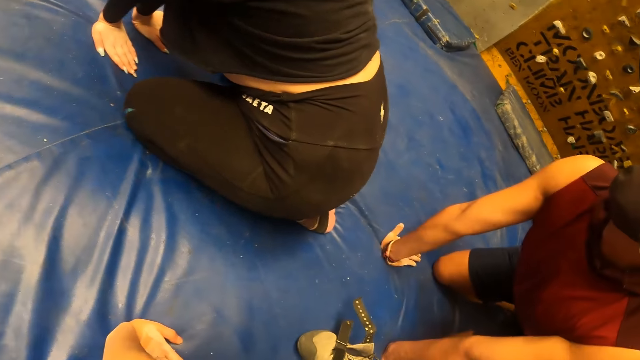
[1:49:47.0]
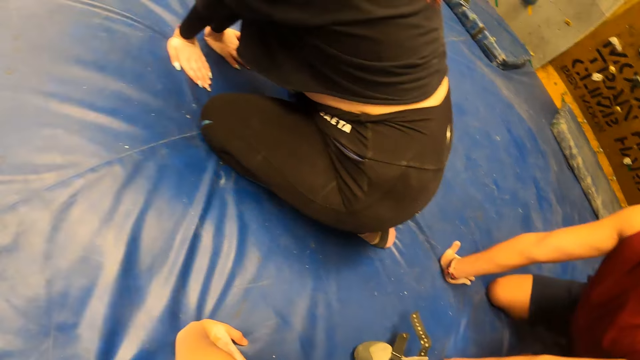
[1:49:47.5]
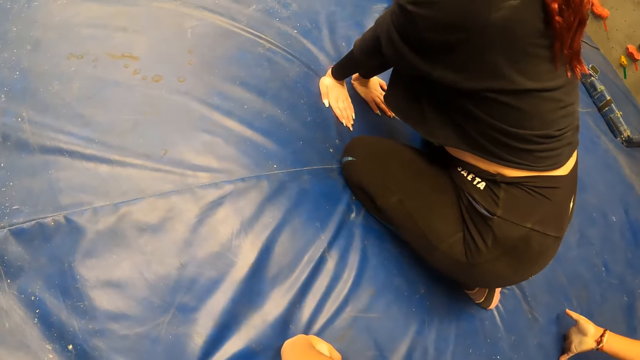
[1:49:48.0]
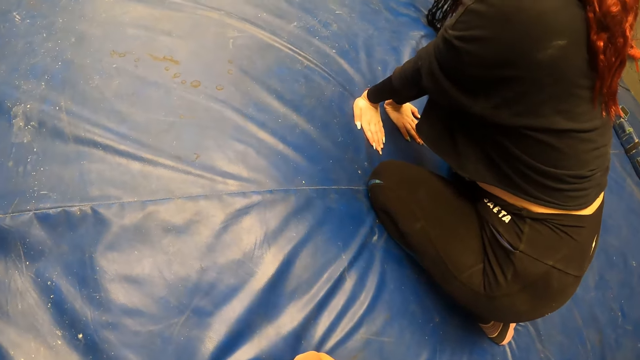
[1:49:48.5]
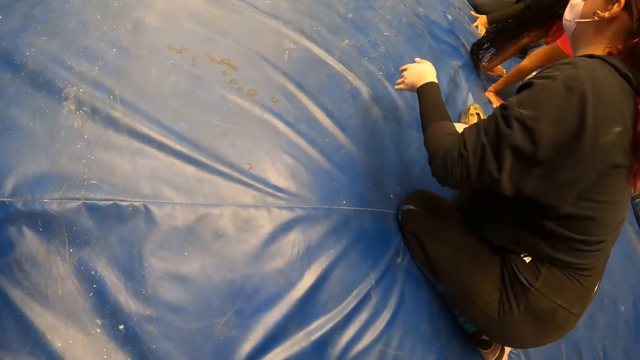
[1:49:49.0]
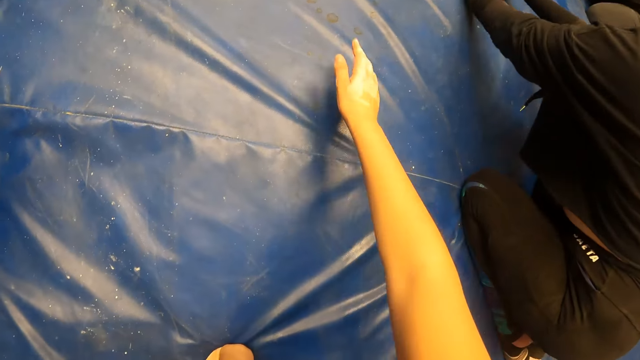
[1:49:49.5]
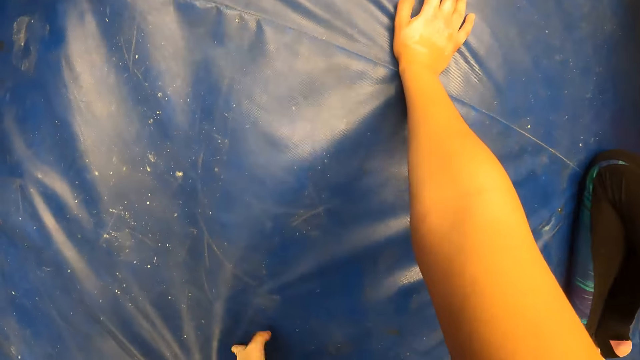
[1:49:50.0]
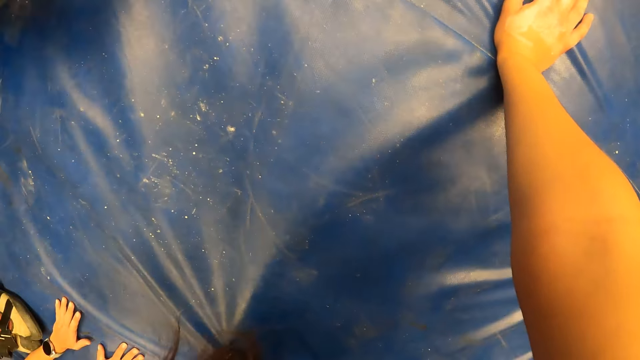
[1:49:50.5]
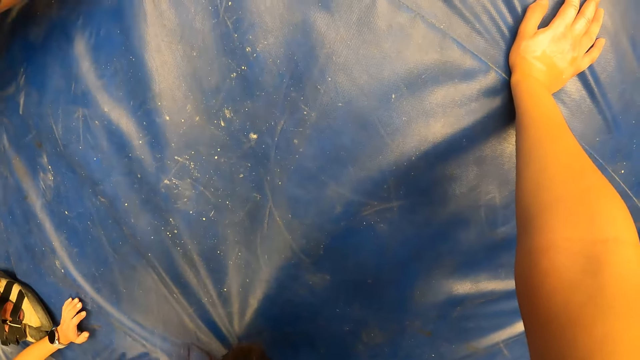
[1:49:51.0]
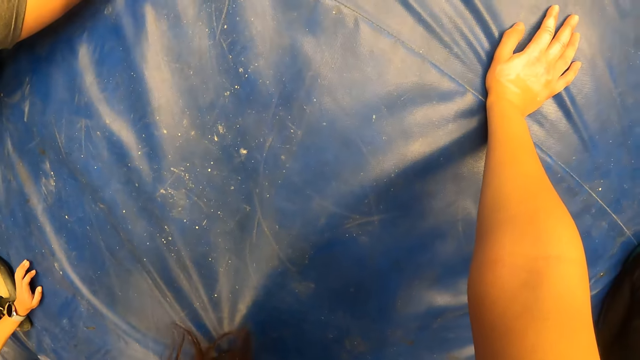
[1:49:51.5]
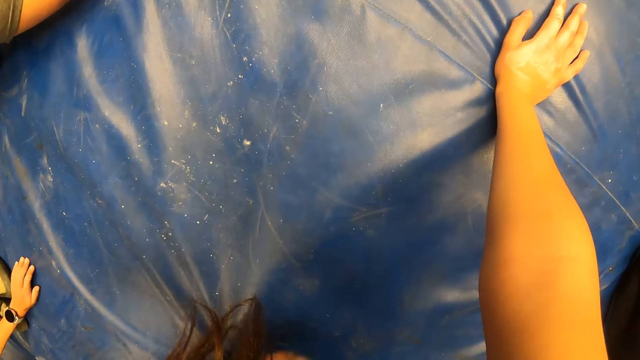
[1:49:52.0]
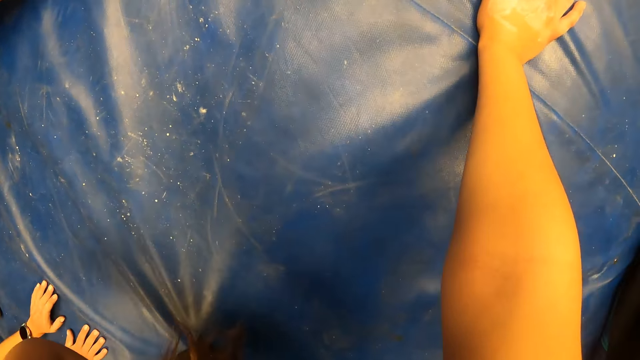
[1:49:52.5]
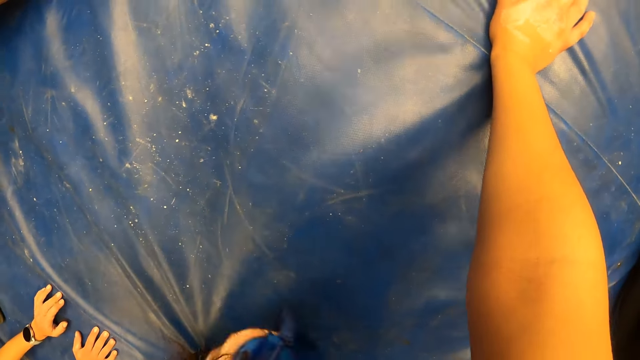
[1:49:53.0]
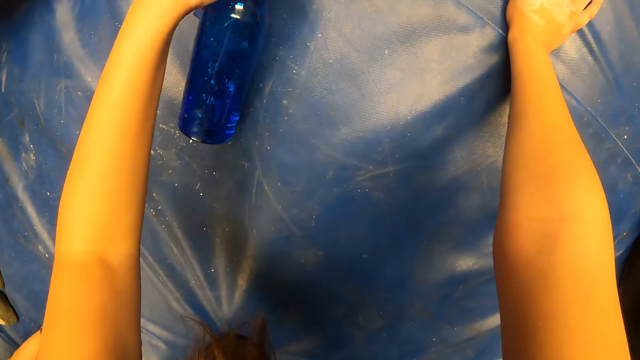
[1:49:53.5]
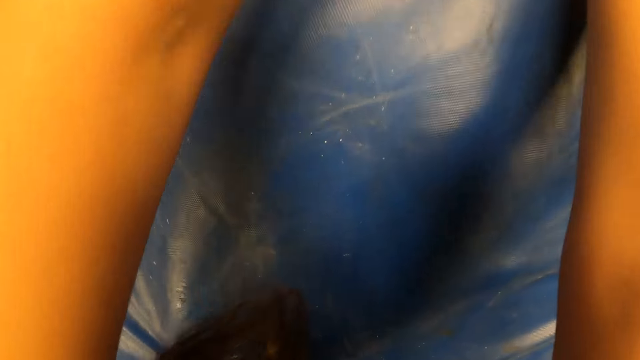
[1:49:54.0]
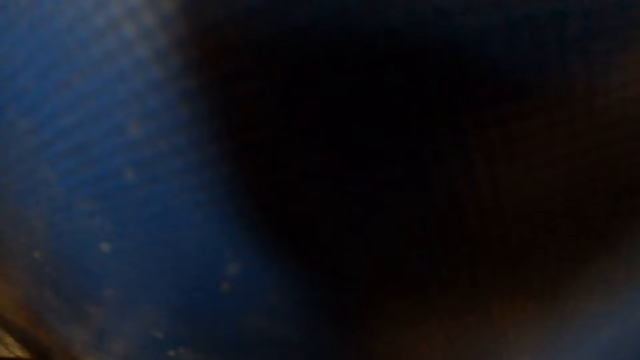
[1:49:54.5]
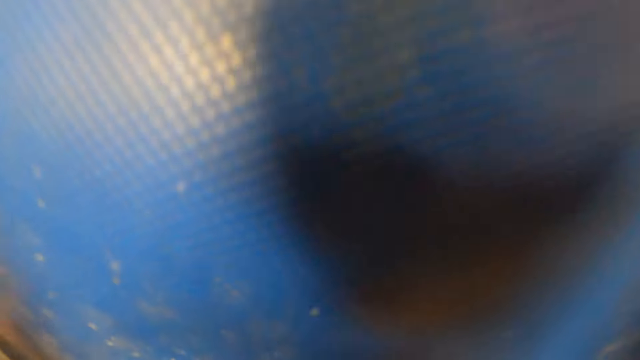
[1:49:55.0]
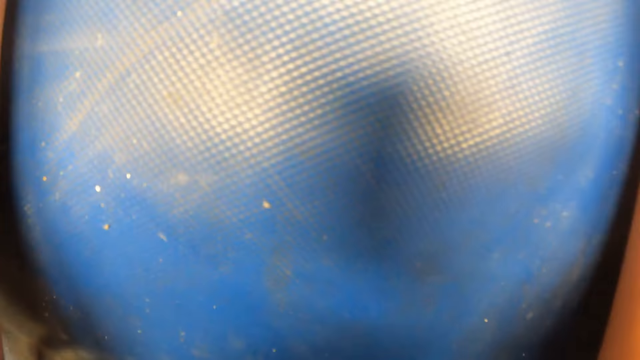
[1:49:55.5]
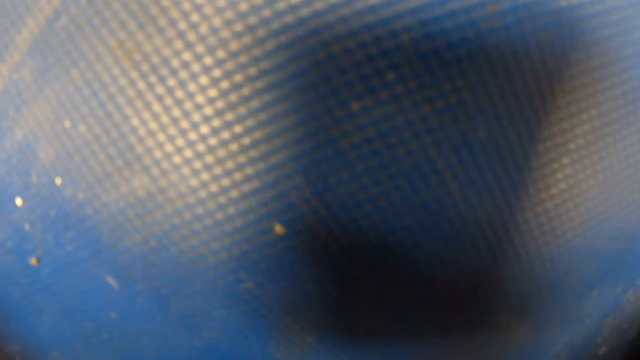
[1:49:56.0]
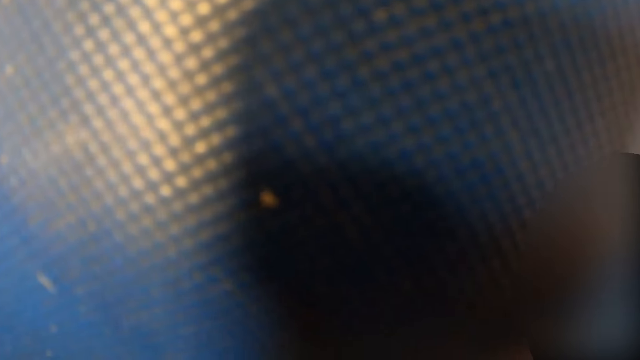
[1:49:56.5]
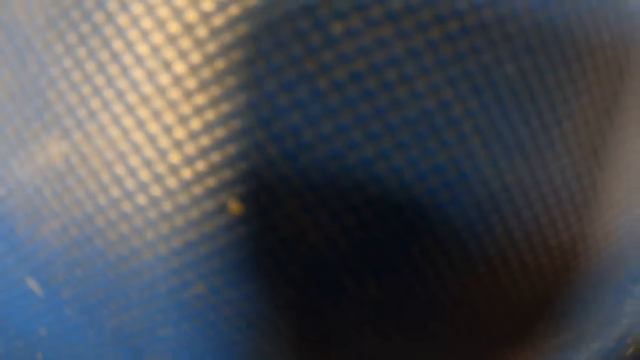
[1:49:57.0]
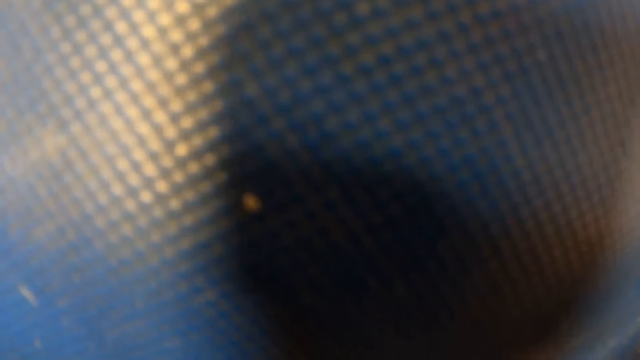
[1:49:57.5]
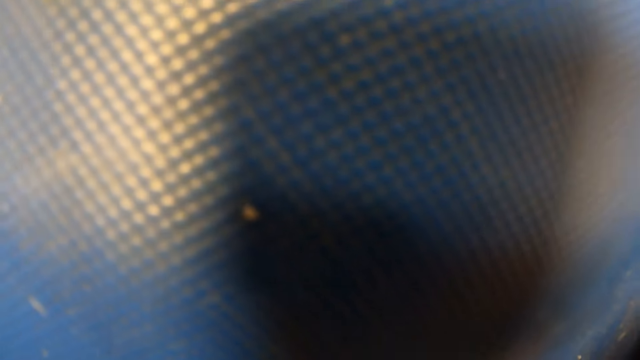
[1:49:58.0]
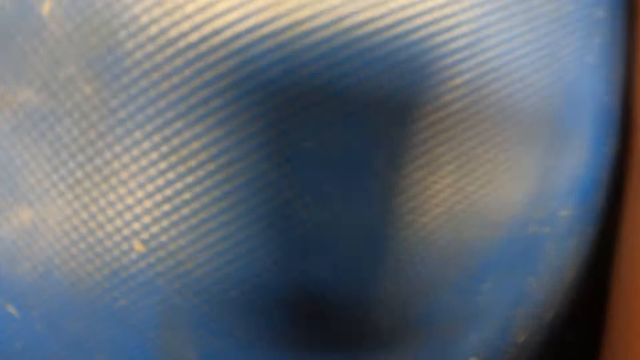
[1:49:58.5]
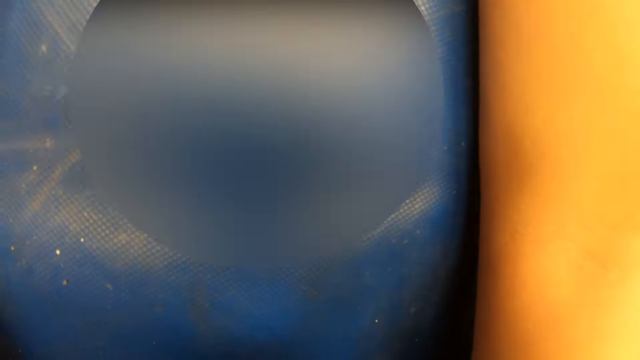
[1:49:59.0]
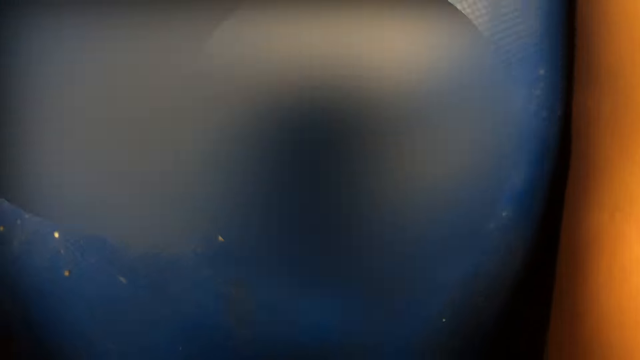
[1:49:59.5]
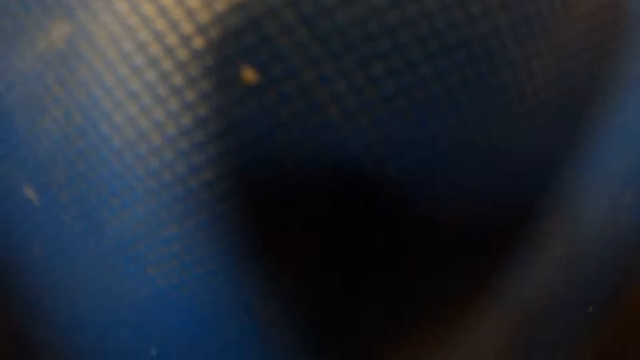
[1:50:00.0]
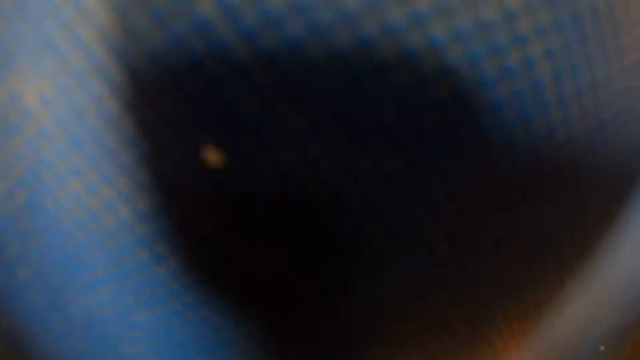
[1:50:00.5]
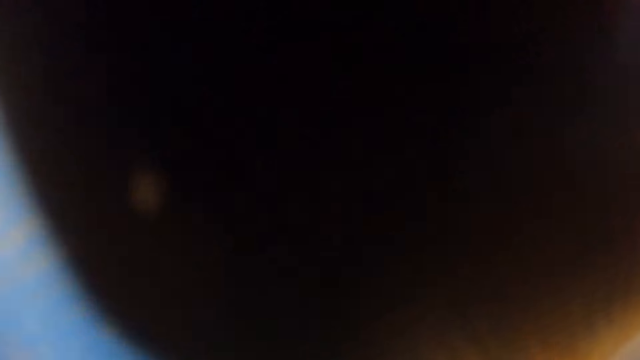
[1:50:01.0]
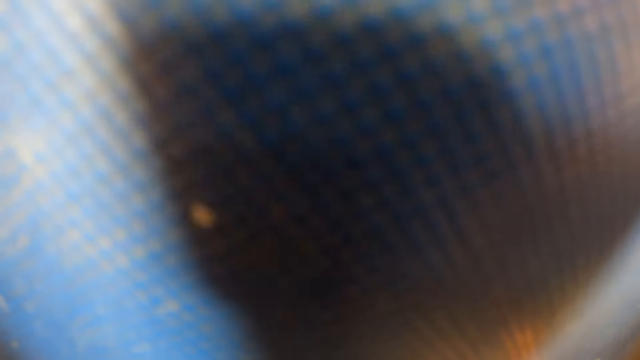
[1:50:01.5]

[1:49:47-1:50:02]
The camera wearer moves the right hand forward. She drops the bottle on the floor with her left hand. She picks up the water bottle. She places the bottle on the bouncing castle. She faces down. She stares at the bouncing castle.

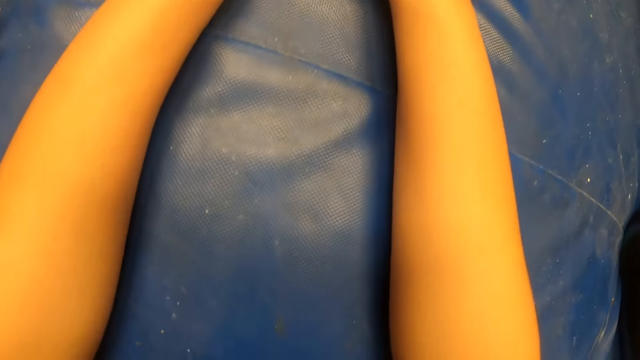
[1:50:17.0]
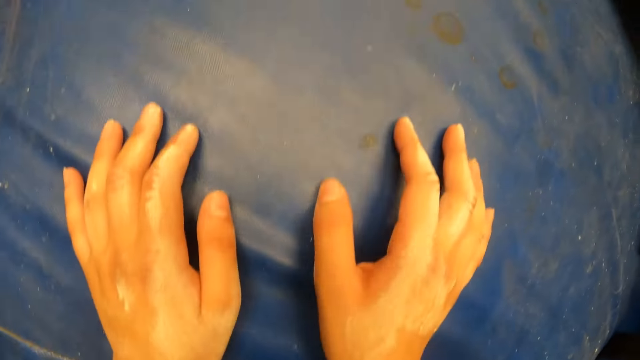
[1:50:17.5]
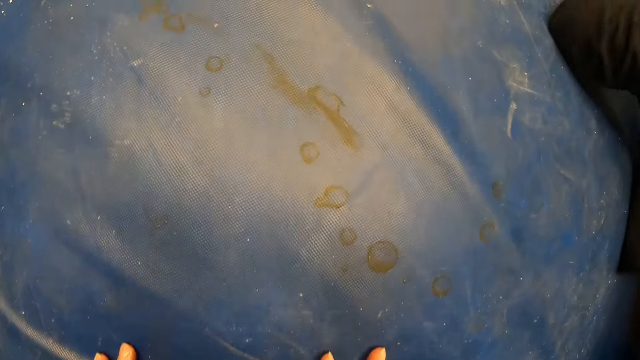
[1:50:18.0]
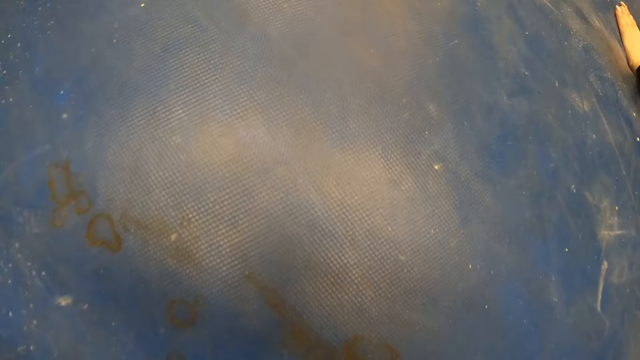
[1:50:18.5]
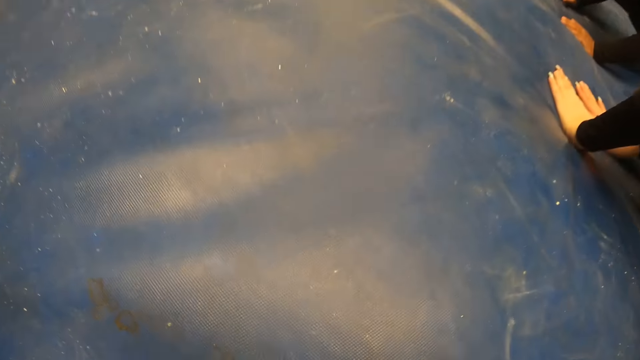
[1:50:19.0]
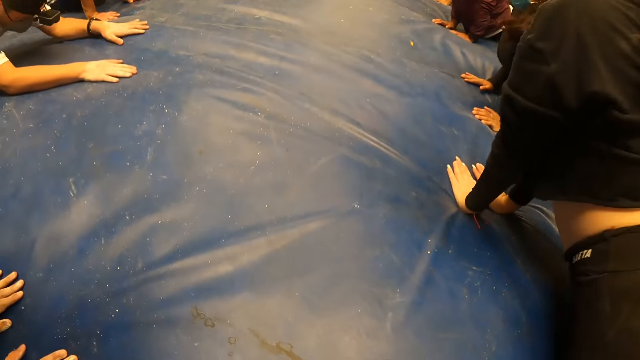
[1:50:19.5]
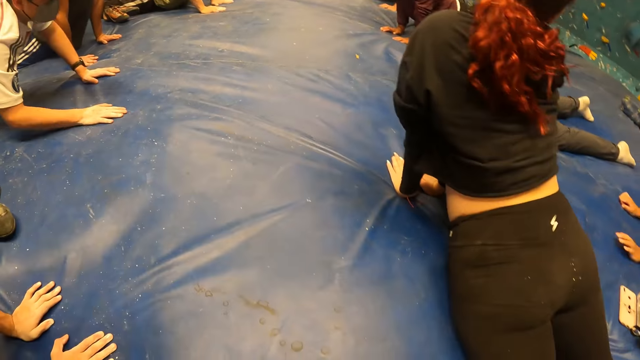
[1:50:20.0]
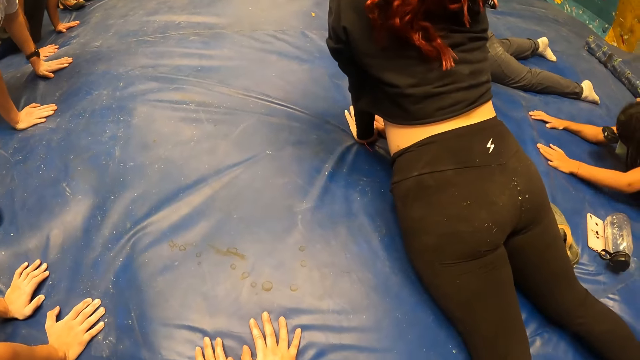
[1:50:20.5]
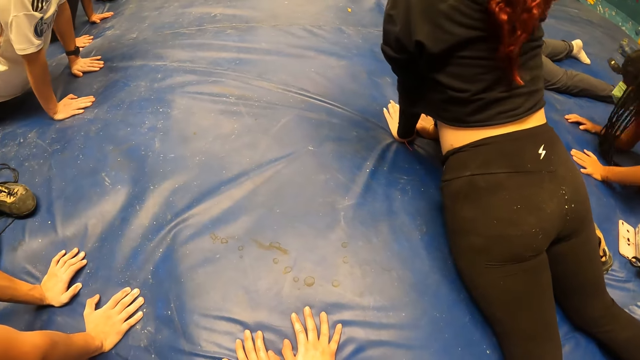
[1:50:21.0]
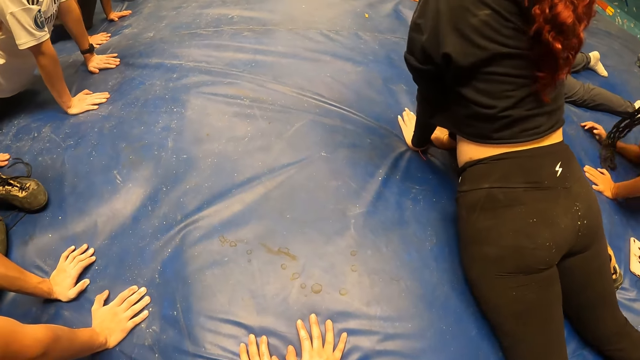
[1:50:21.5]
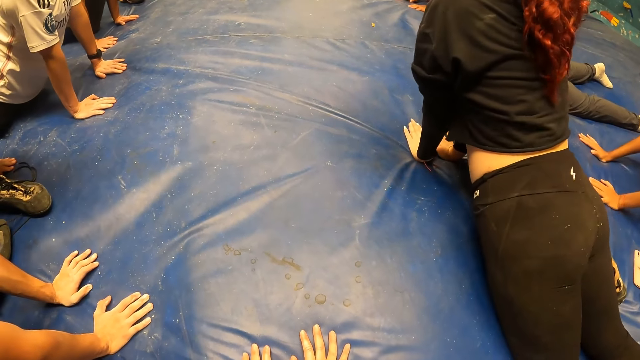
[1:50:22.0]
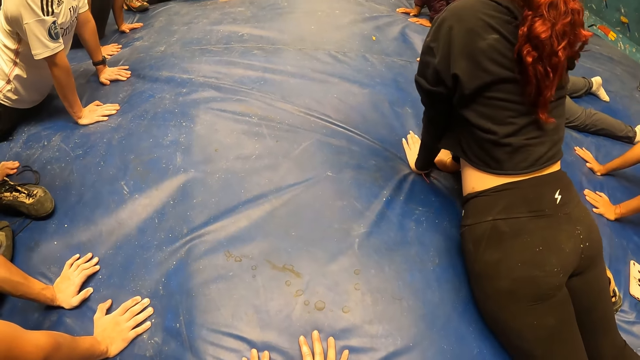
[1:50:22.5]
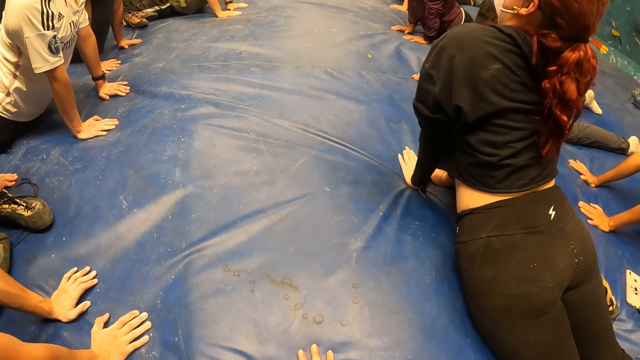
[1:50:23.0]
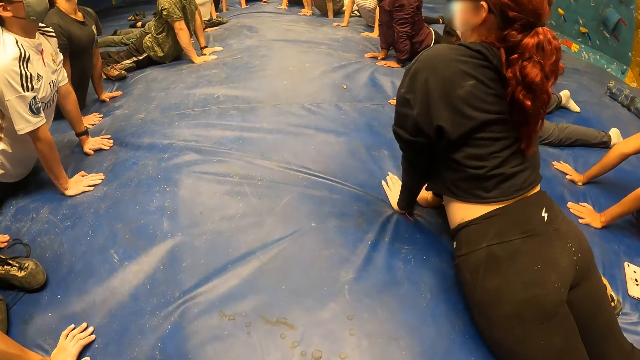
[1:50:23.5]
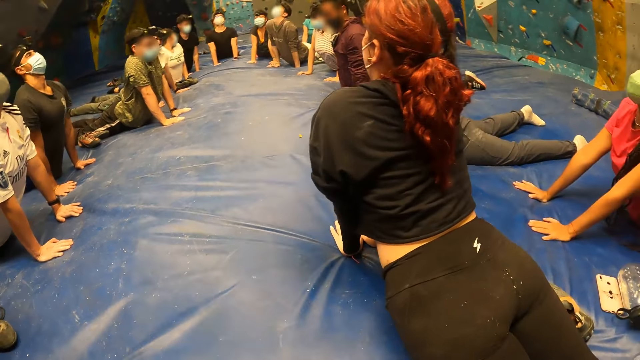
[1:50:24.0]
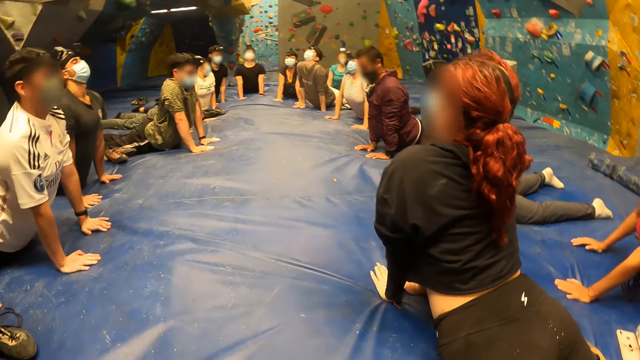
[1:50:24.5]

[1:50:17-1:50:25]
The woman stretches her back.
